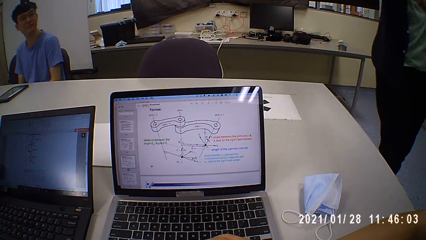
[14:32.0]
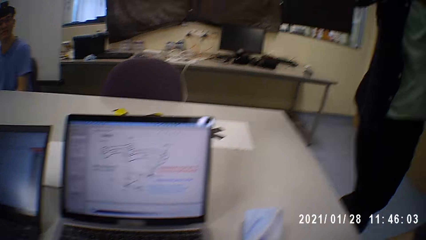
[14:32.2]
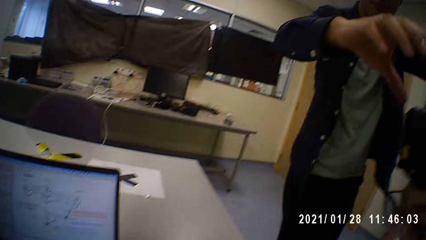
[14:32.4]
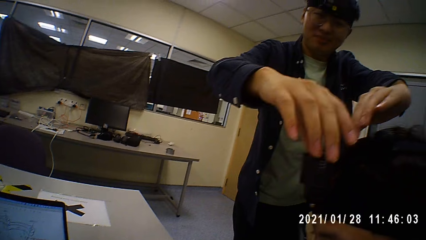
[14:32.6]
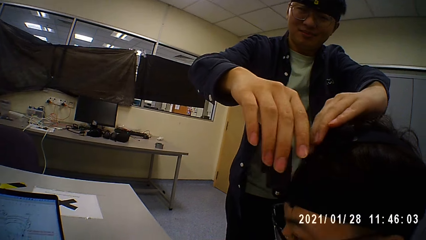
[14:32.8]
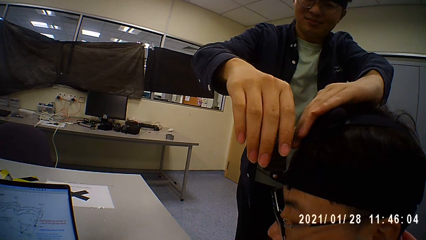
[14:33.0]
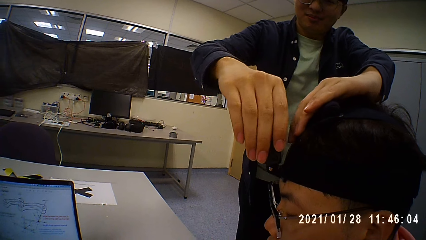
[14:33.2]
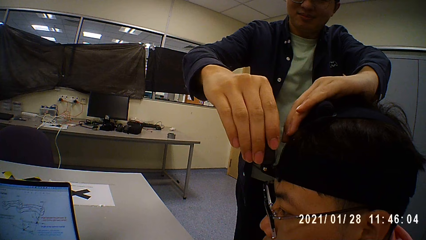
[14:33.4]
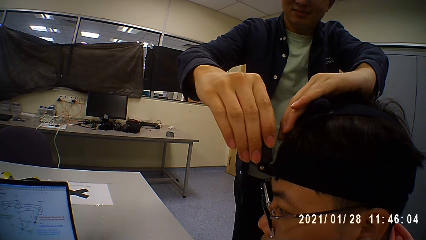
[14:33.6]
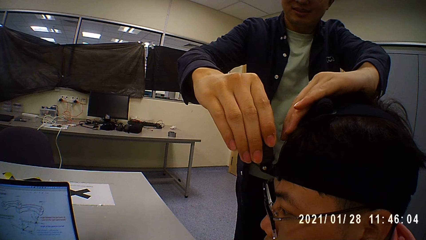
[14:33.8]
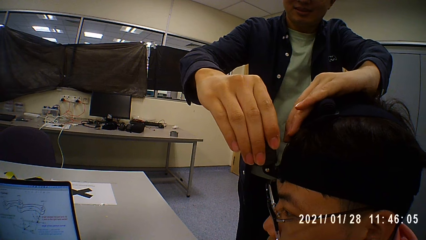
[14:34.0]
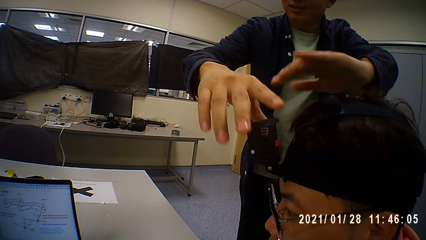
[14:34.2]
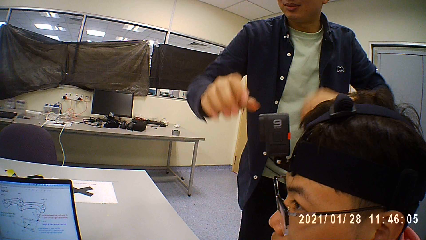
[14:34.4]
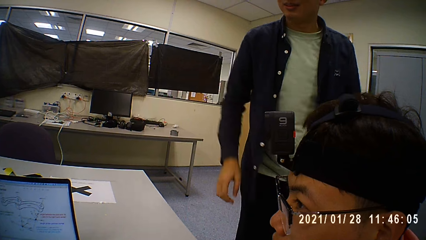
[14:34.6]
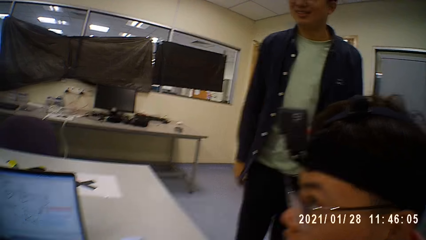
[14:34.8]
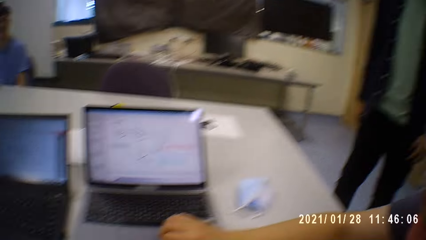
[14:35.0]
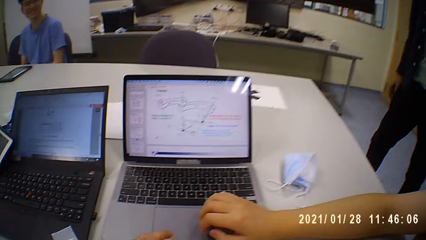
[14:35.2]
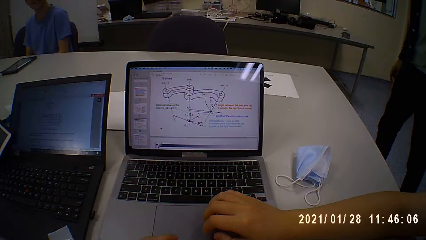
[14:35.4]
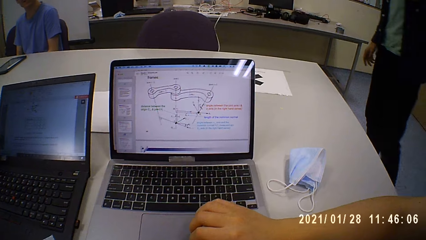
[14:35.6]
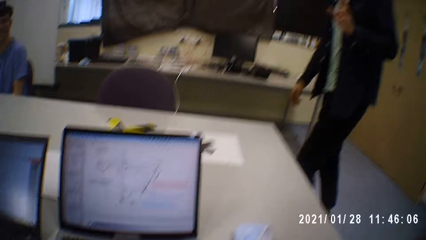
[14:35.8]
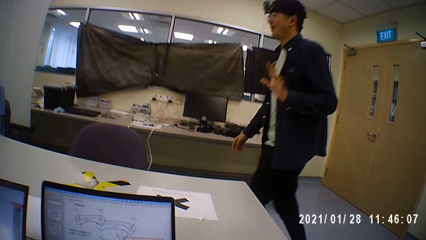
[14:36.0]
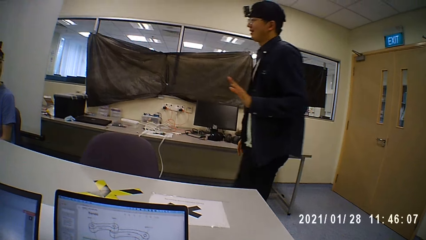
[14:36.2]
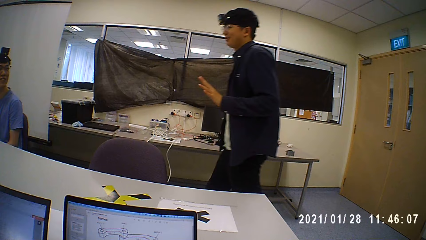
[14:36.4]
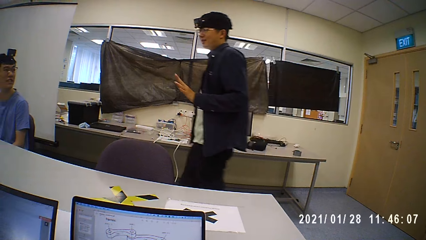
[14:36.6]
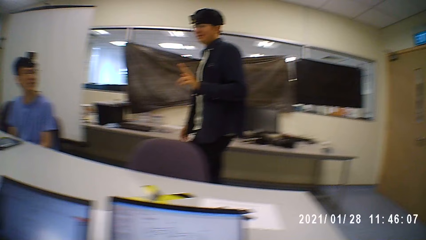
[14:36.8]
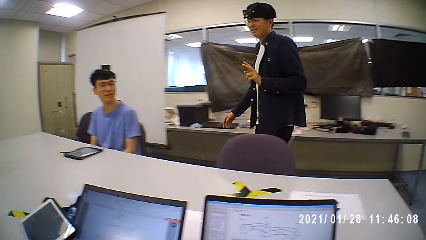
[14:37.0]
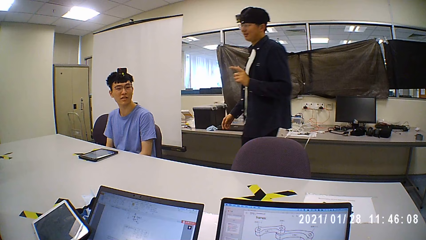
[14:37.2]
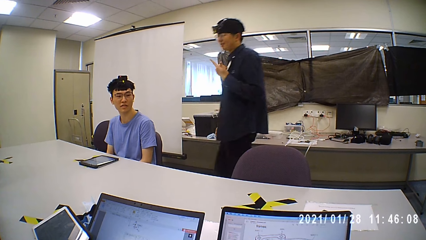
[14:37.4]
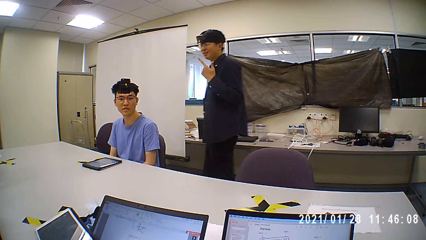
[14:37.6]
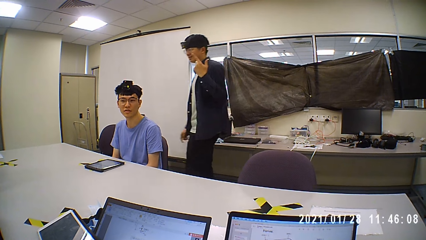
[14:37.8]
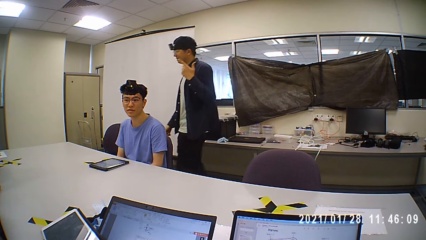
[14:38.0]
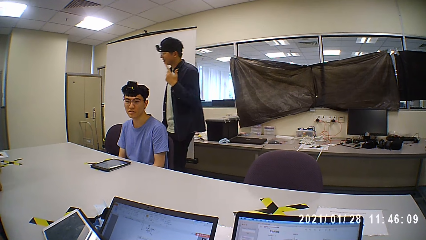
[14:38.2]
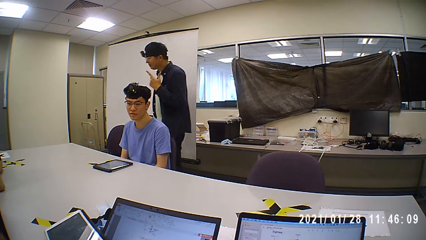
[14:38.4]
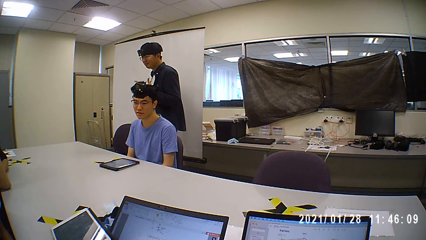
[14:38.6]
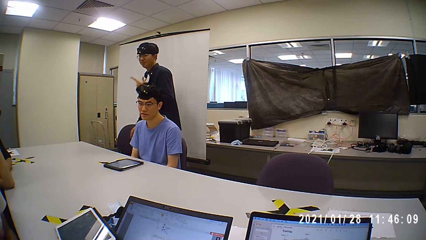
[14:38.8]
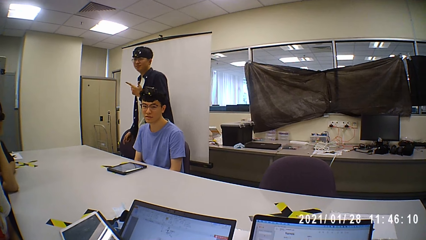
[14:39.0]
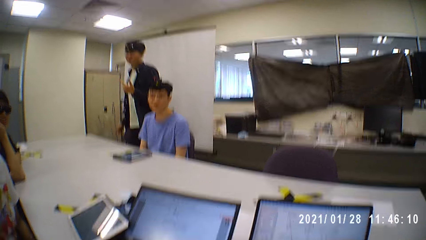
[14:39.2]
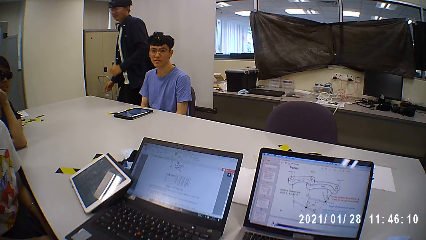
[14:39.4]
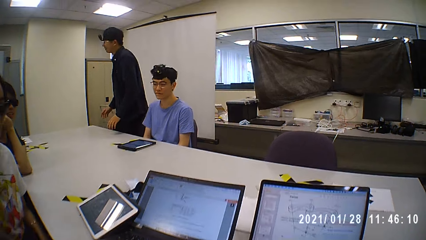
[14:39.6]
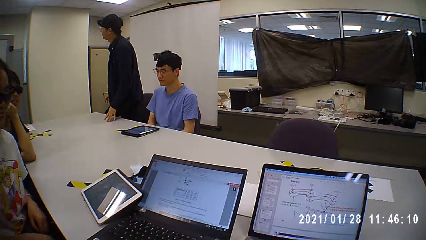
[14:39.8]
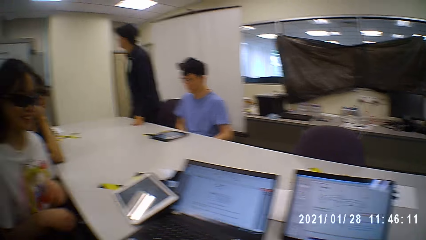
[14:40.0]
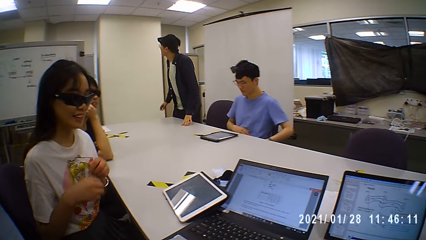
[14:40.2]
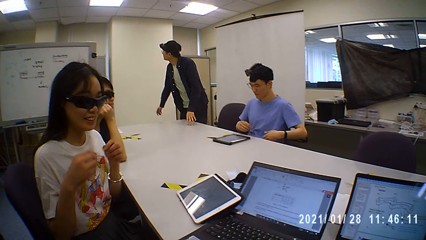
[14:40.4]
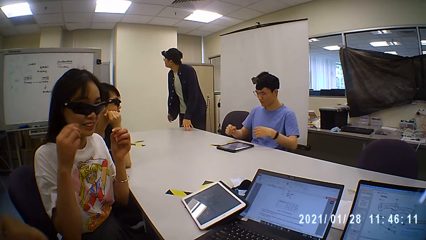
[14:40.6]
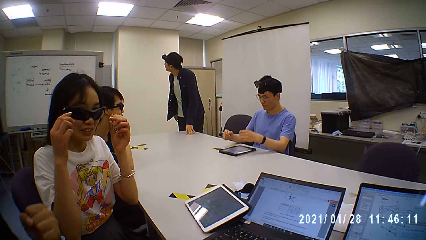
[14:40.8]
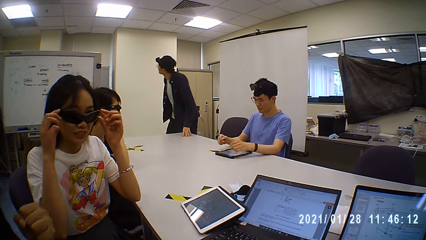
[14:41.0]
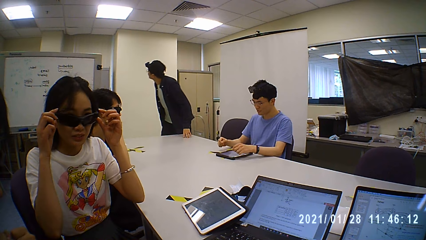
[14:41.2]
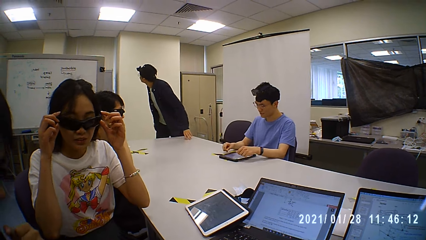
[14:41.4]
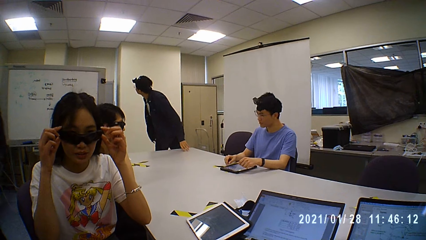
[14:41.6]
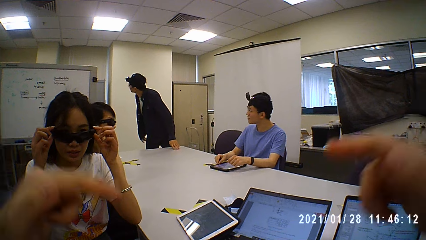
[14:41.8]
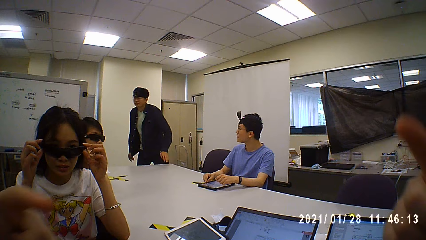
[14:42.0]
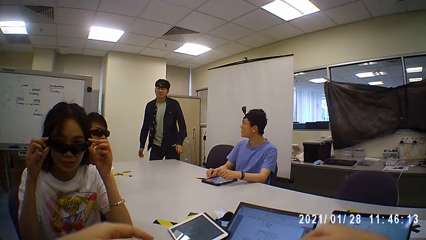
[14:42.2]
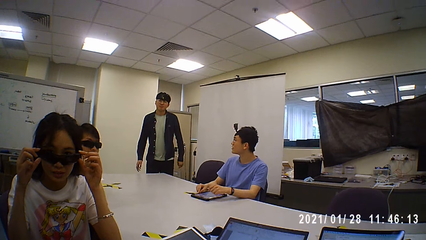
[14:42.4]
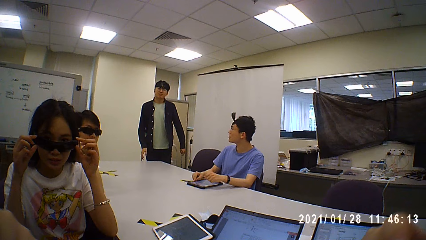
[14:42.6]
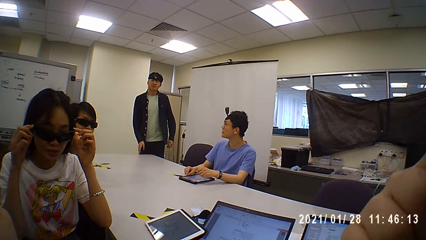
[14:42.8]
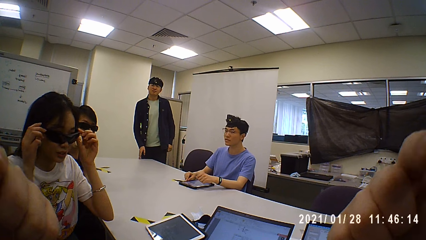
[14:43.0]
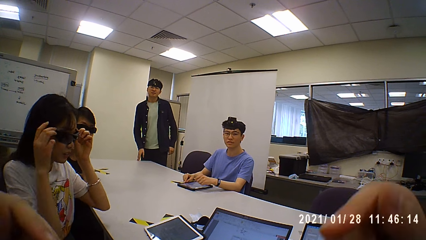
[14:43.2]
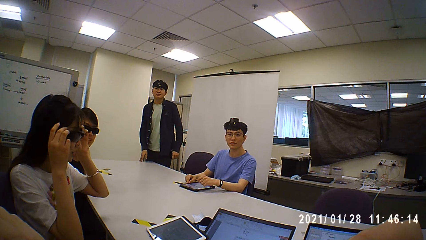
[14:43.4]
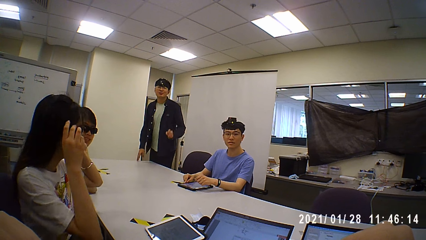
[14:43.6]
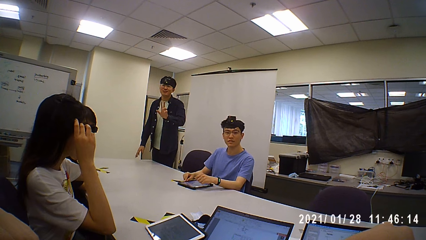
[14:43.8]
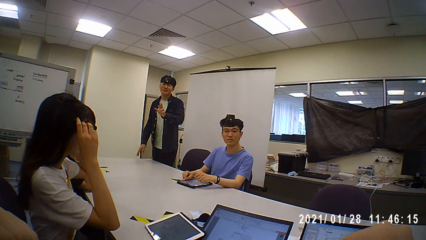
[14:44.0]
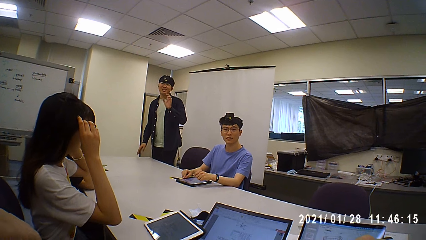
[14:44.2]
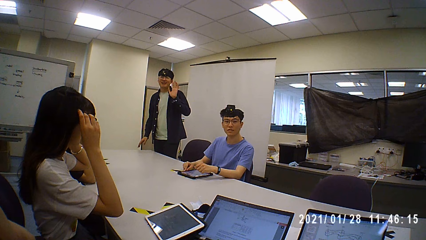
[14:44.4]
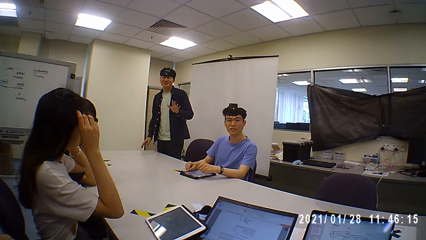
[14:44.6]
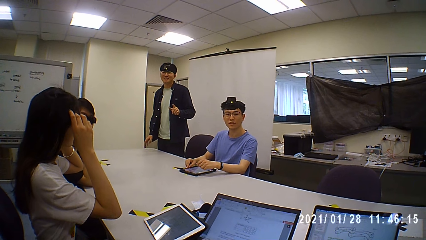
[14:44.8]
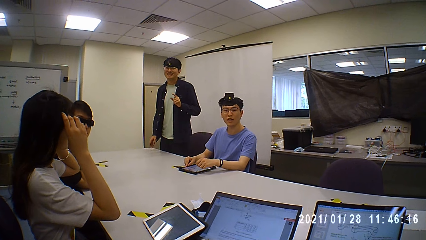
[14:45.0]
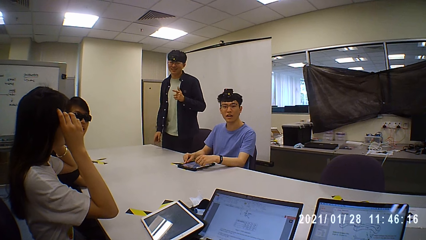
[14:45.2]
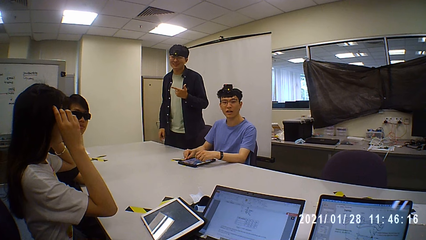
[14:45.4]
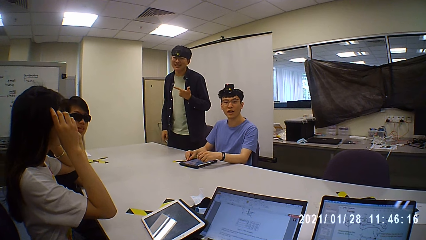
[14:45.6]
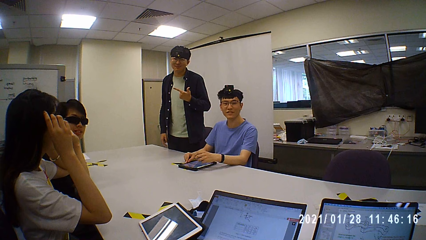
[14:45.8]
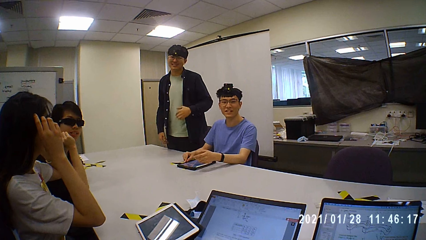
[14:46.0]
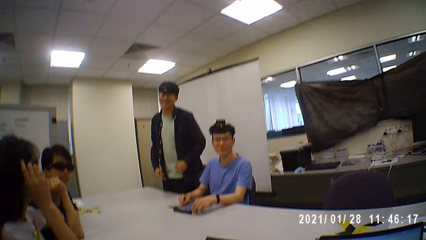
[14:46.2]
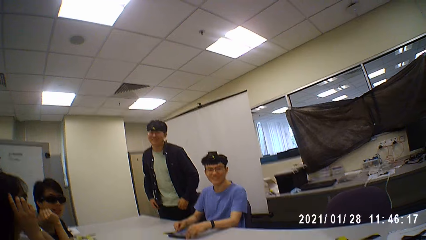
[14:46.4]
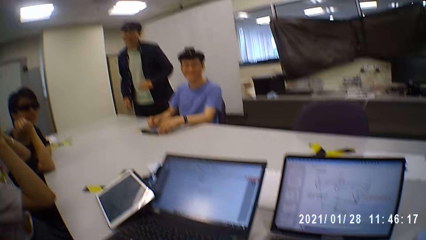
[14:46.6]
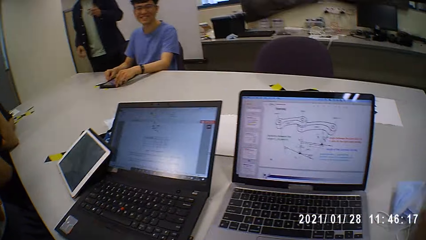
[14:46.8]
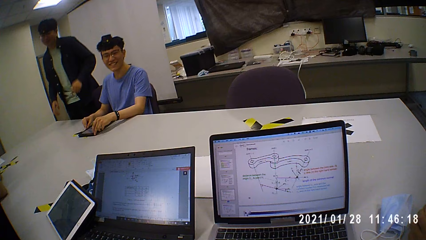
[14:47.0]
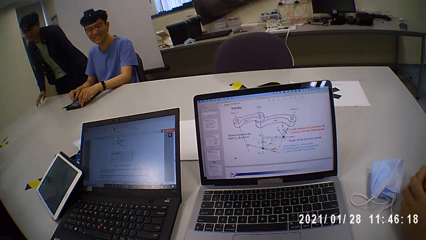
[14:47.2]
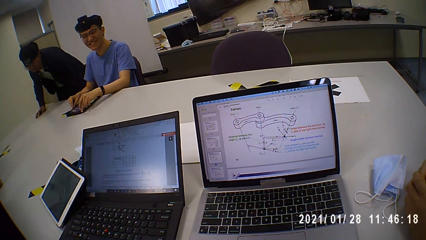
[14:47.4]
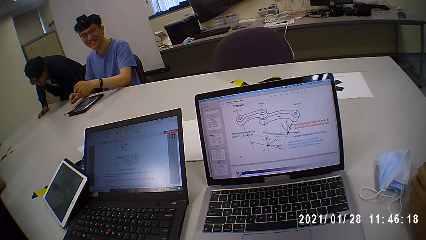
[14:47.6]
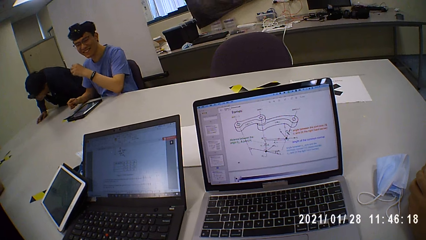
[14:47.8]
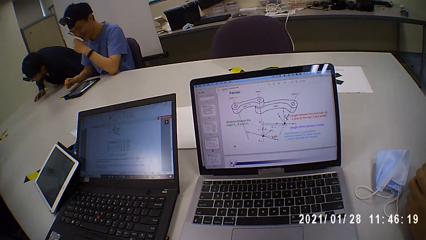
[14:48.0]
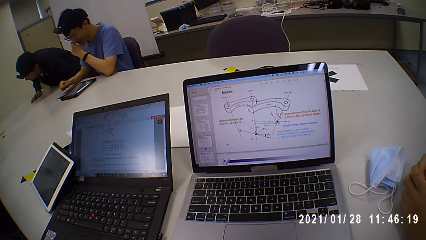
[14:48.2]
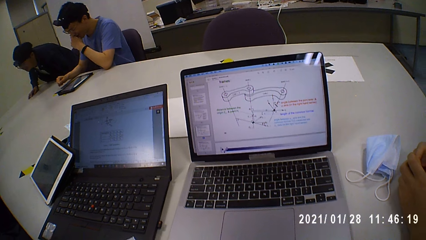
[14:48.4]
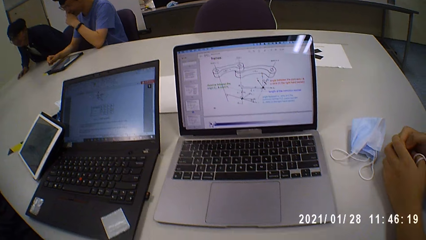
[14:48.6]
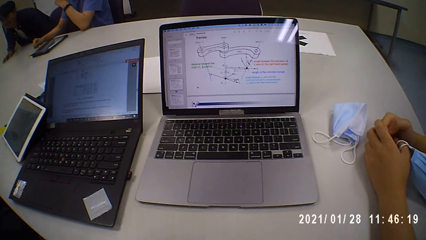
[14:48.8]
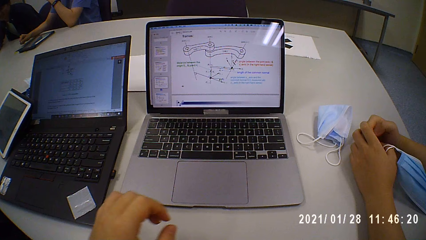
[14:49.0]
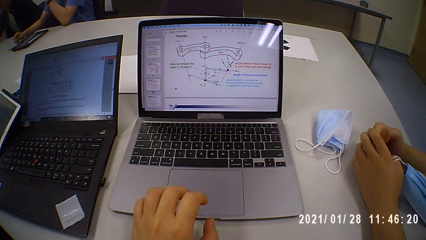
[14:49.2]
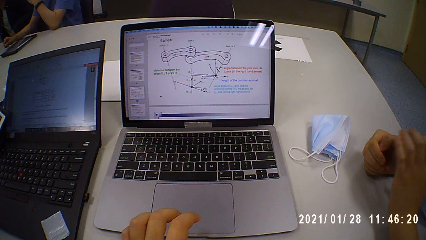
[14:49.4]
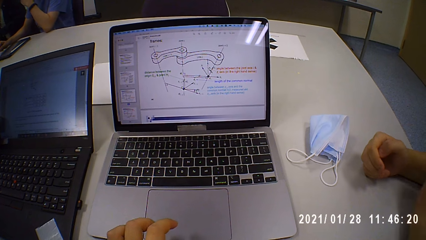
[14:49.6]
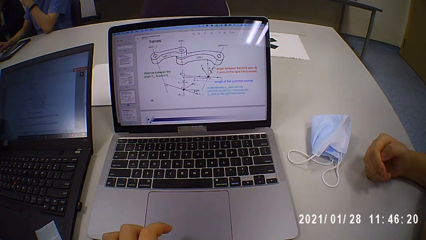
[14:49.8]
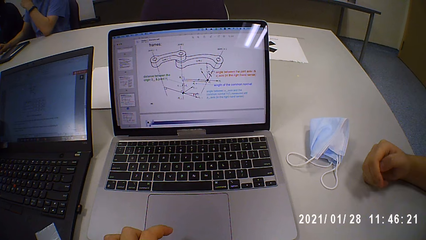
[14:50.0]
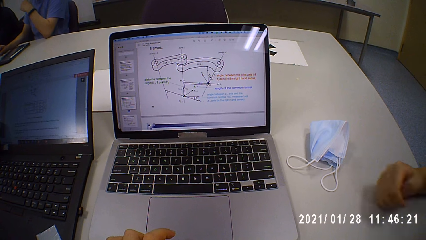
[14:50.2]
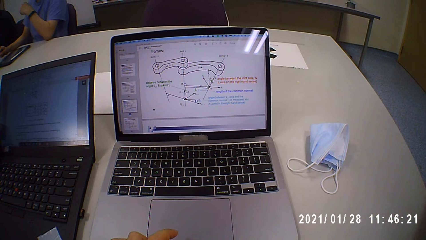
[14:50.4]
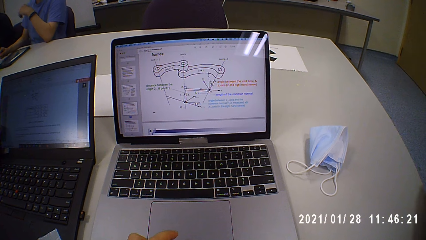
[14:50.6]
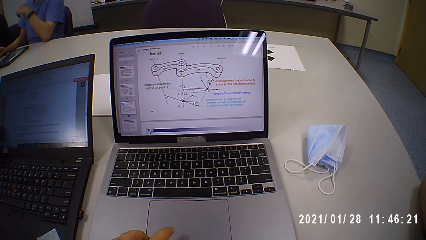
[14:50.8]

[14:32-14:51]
A man adjusts a camera on another man's head with both hands. The first man walks around and touches the table. The camera wearer converses with the first man and another man. The woman adjusts her glasses with both hands. The camera wearer sways his hand. The first man sways his hand and sits down. Another man touches his mouth. The camera wearer operates the laptop with his left hand. Another man moves his hand away.
